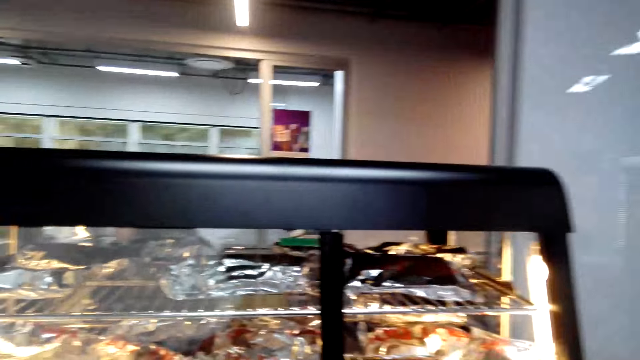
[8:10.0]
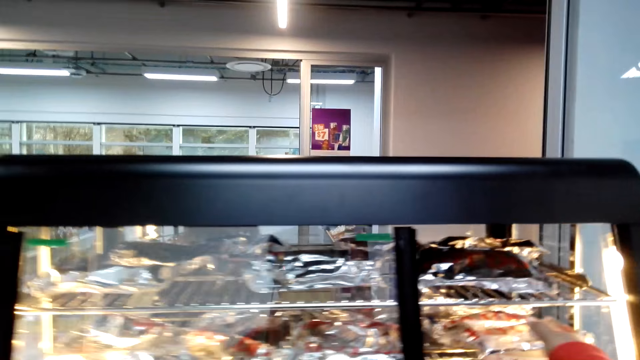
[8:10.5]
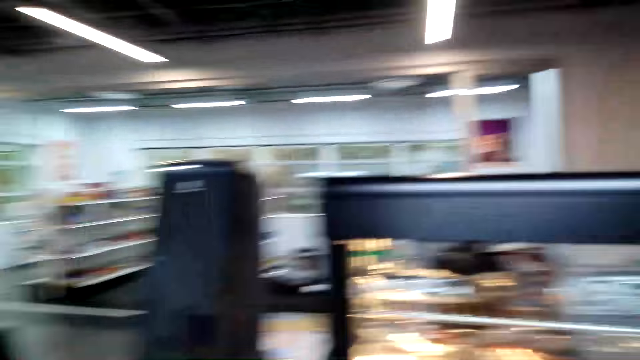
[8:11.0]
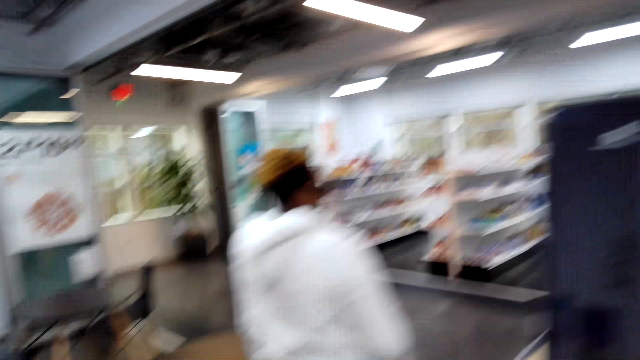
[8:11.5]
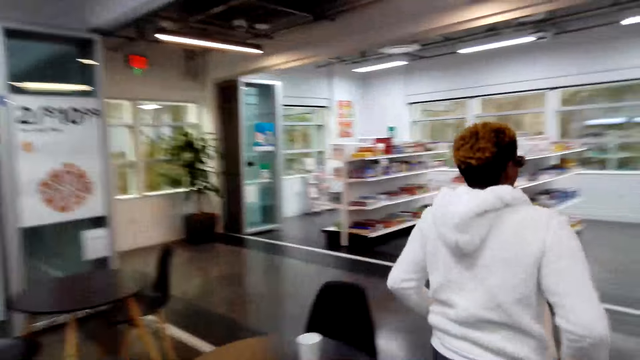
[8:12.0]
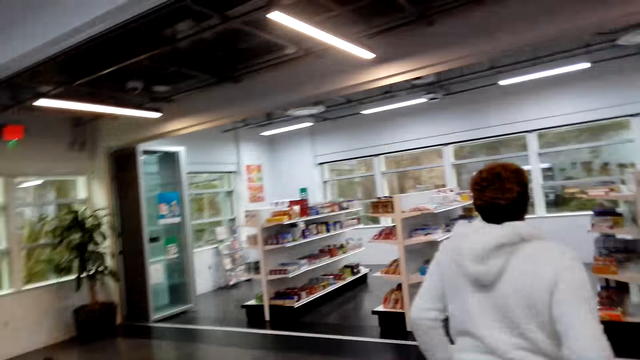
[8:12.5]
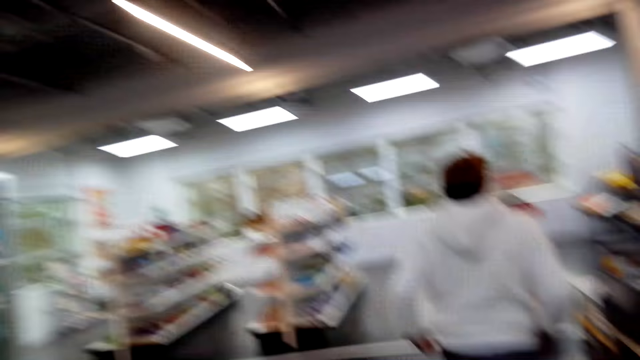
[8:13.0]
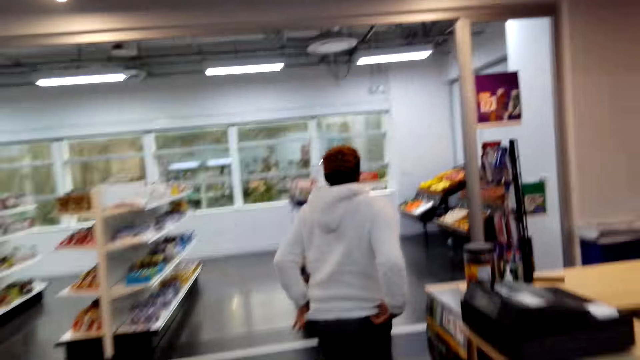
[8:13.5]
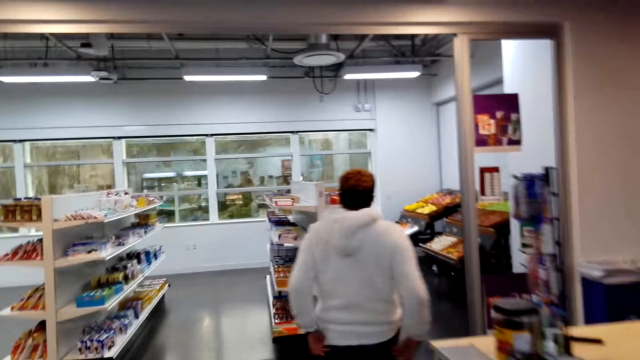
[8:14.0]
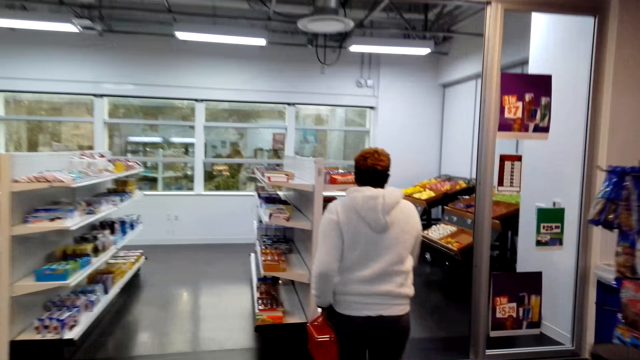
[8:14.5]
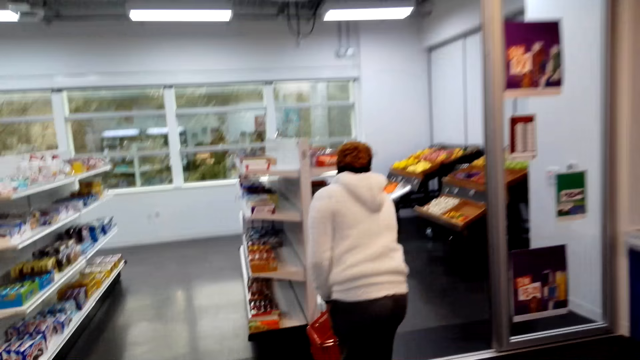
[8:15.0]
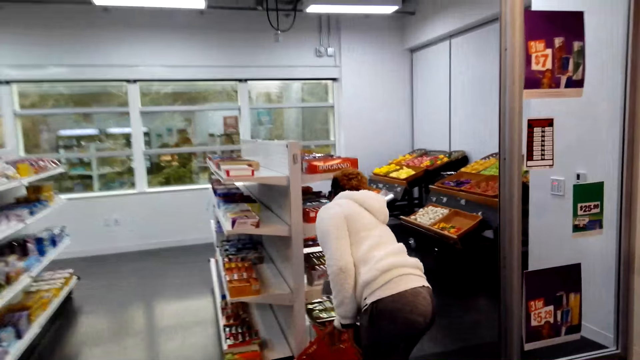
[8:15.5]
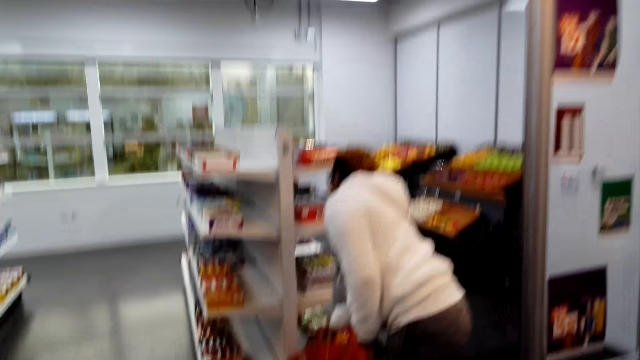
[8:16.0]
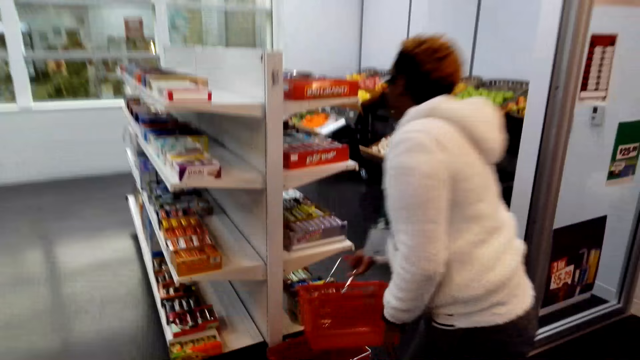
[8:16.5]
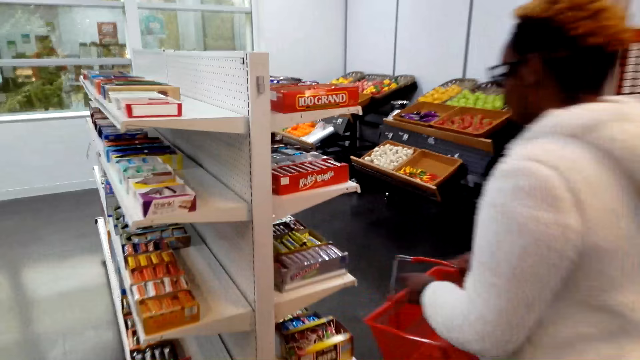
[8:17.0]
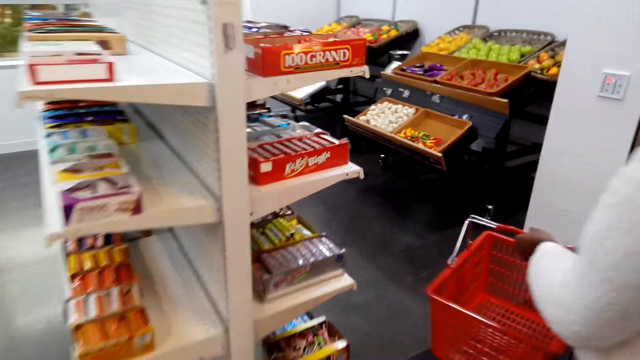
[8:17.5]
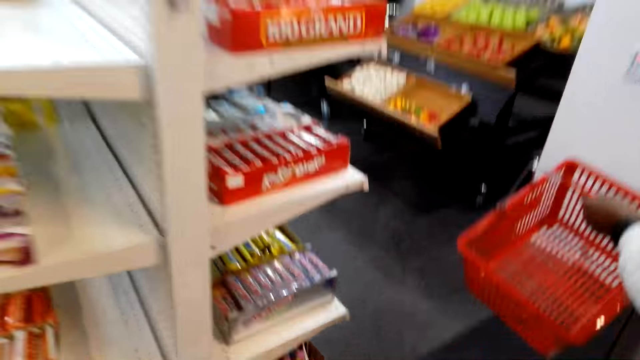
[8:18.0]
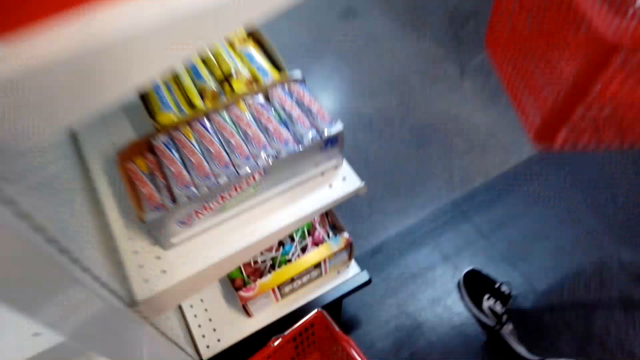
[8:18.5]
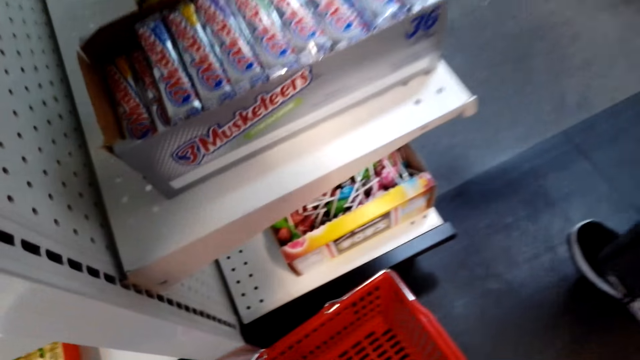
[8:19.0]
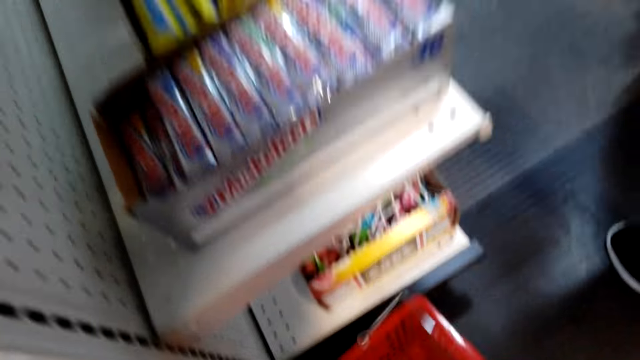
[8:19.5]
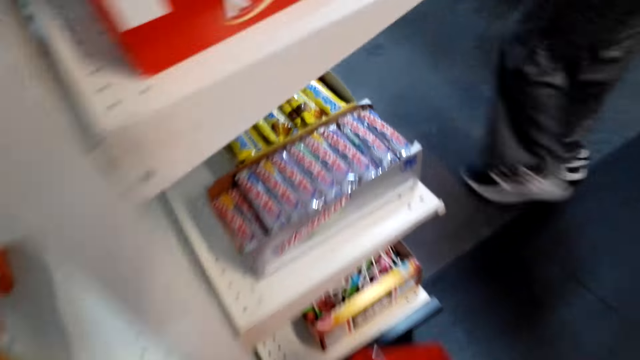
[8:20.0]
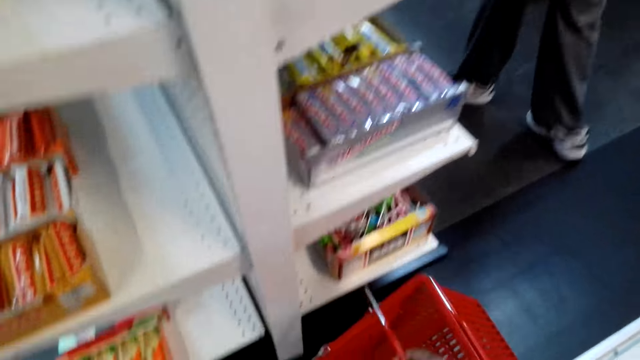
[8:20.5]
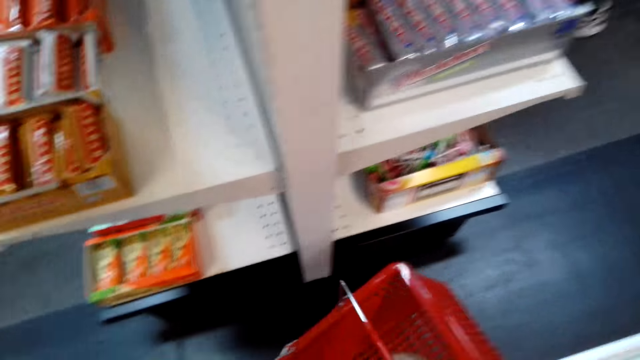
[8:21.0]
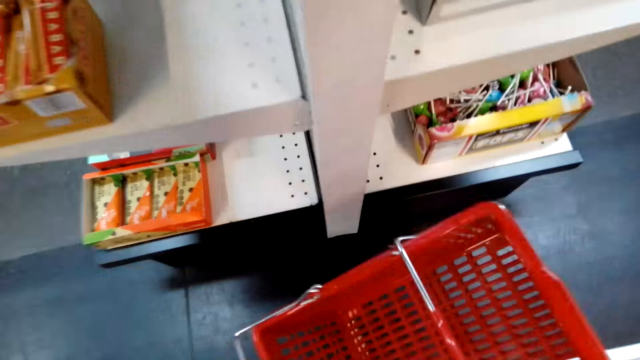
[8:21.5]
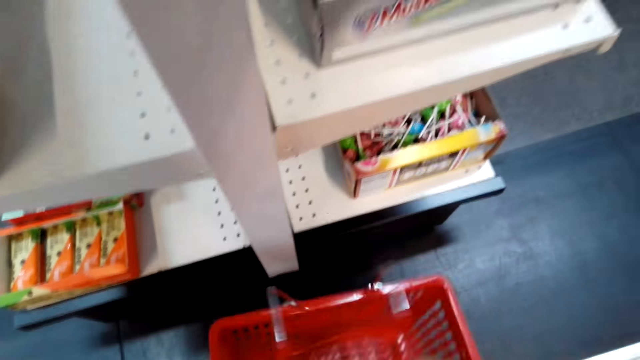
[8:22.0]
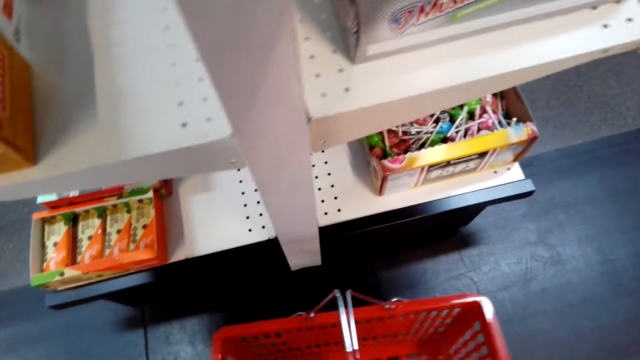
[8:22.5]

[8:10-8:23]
The camera wearer puts the snack in the grill. A person makes her sweater and picks a shopping basket. The camera wearer picks a shopping basket. The person walks around the store.

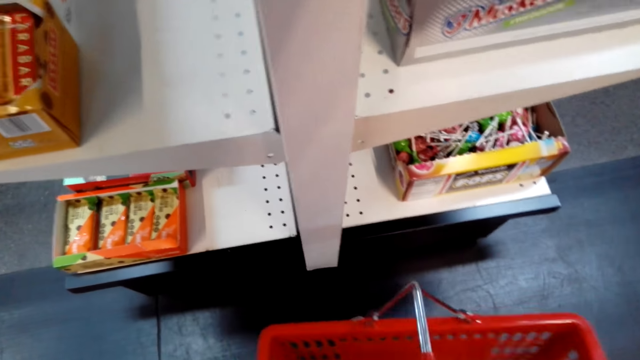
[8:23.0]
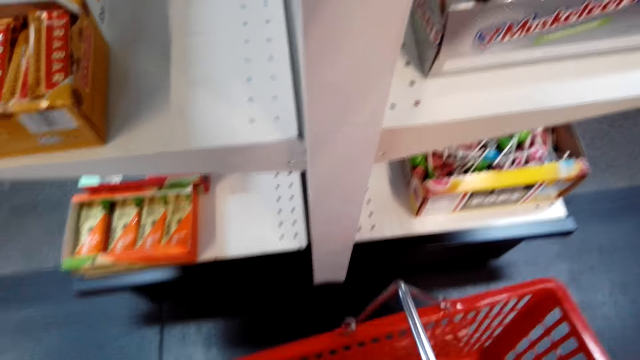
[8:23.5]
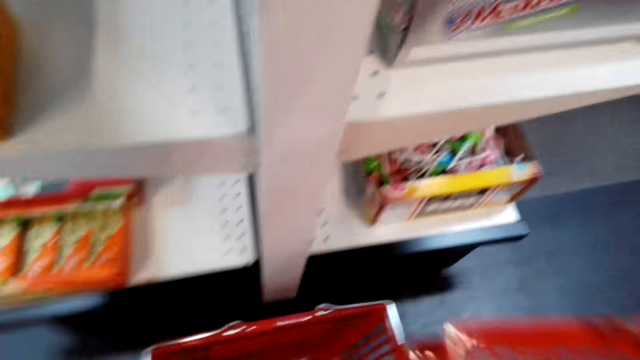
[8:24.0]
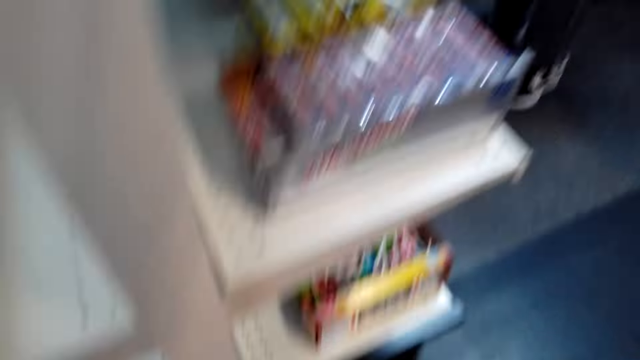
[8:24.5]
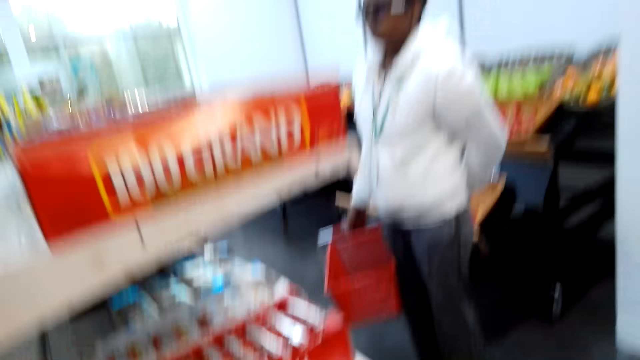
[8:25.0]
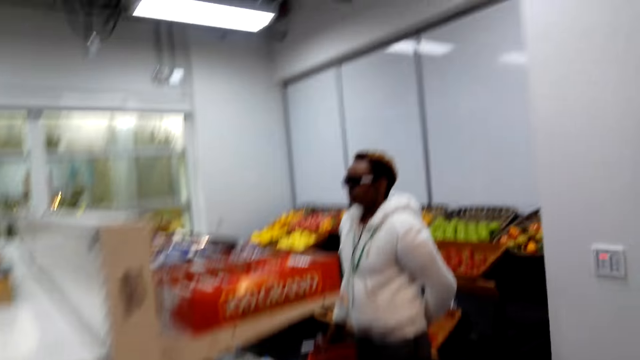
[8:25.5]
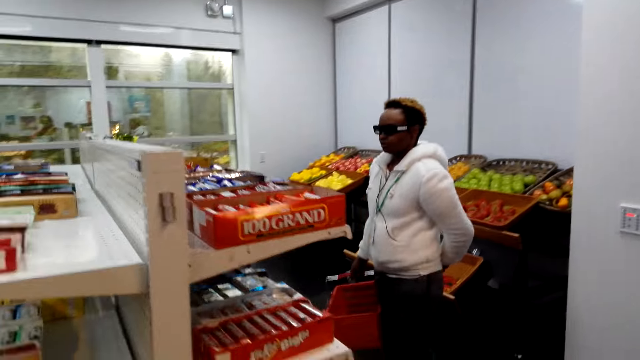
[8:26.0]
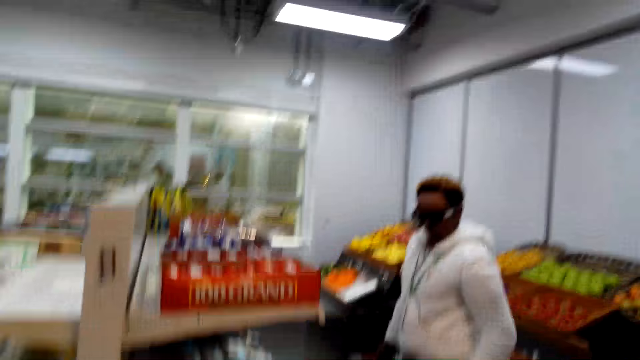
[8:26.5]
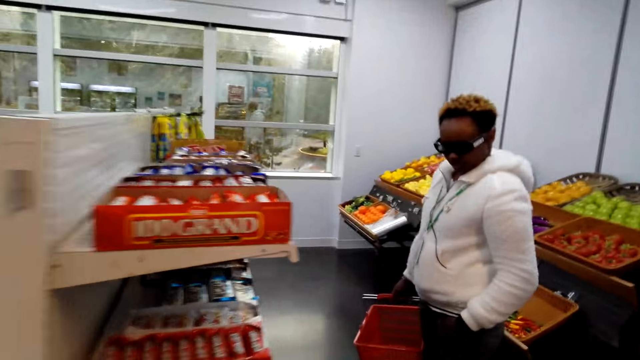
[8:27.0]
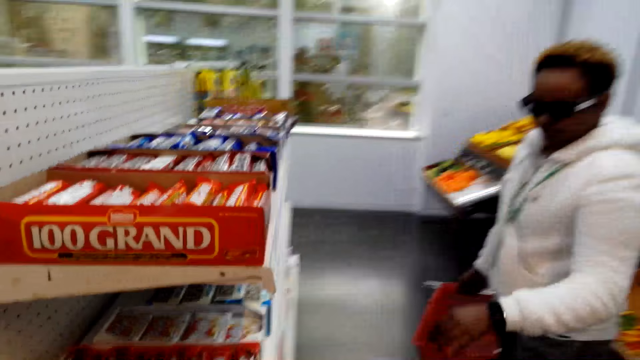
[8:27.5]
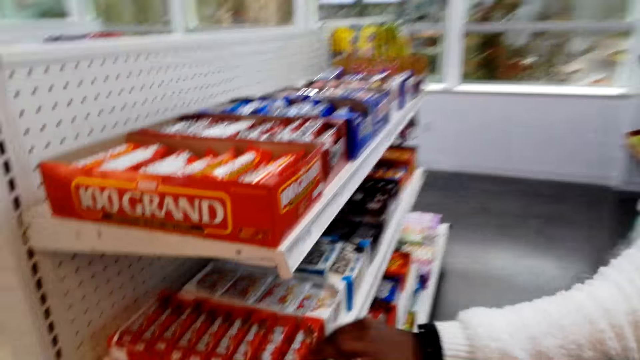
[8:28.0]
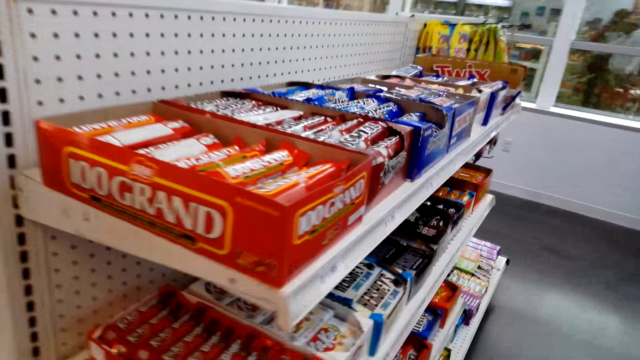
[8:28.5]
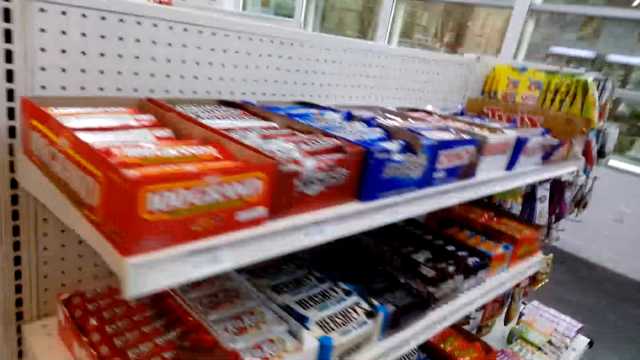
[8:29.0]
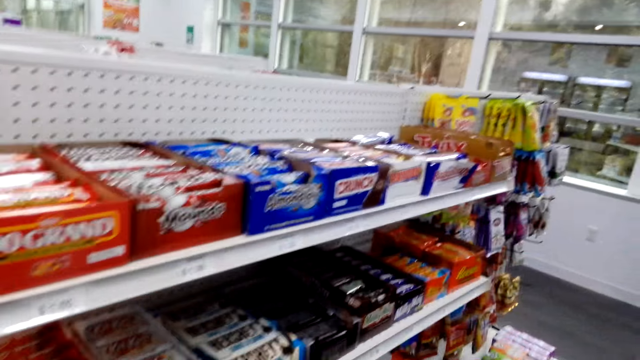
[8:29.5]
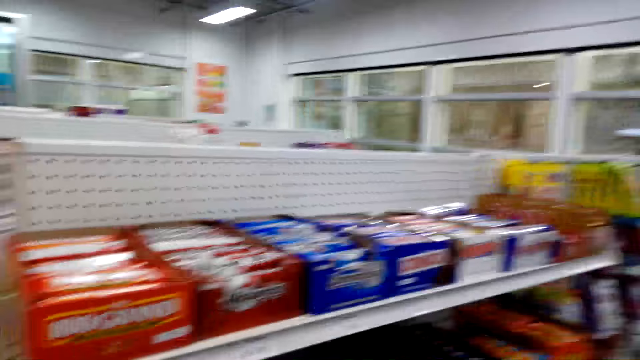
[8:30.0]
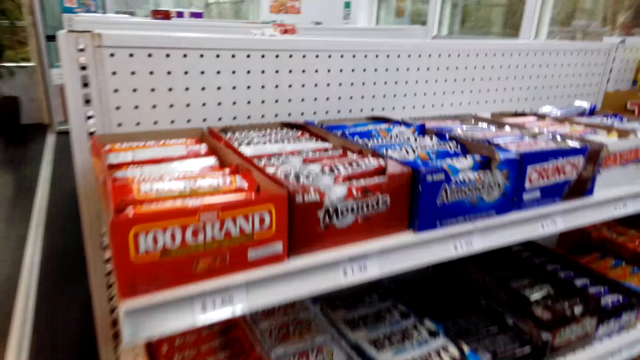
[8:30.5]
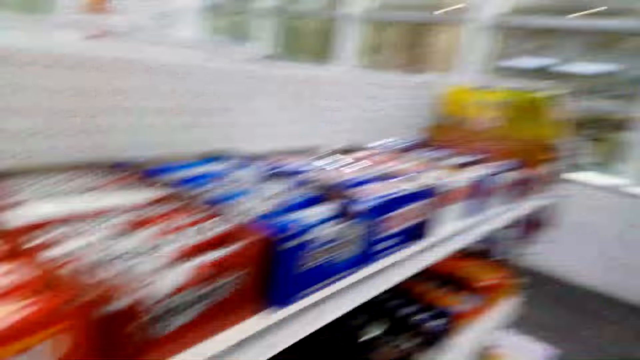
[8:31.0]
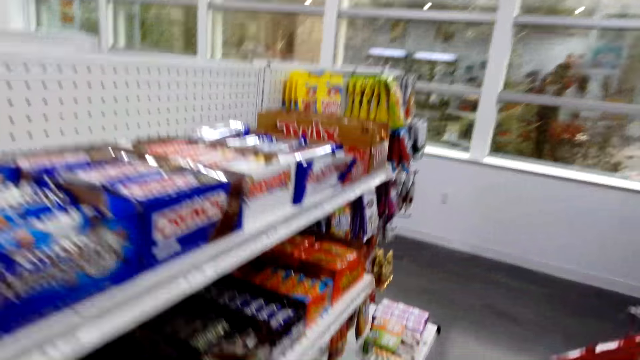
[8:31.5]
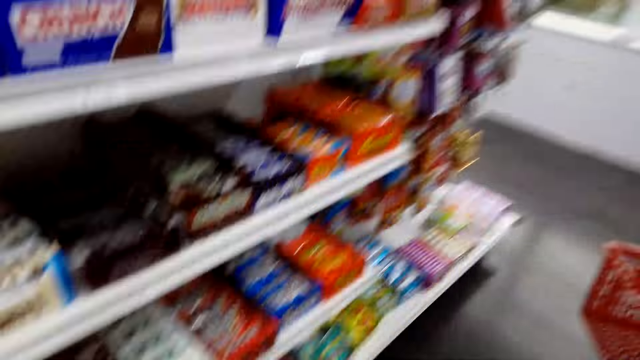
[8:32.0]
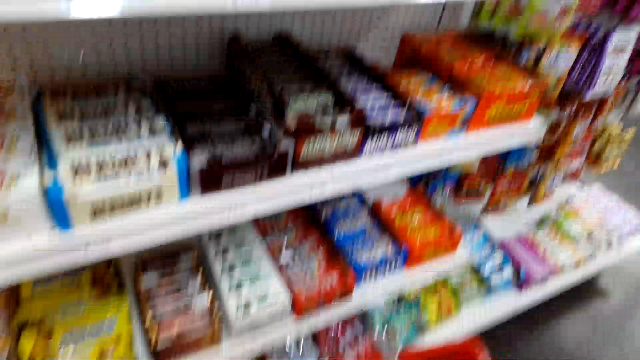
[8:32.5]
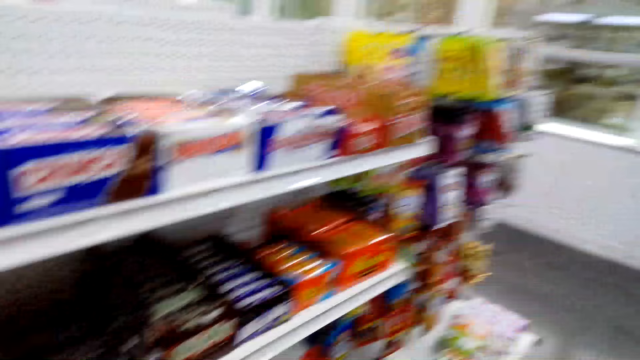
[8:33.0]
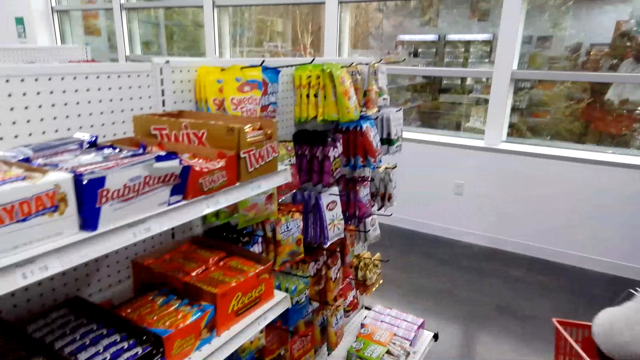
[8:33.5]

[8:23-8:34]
The camera wearer drops a basket. A person picks a KitKat. The camera wearer picks a KitKat.
